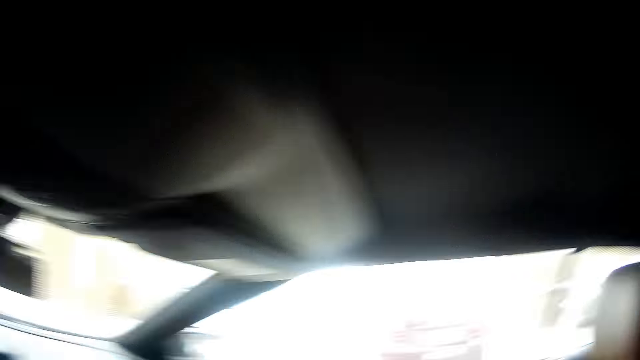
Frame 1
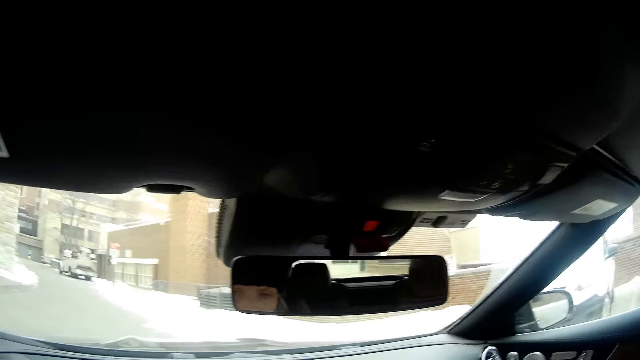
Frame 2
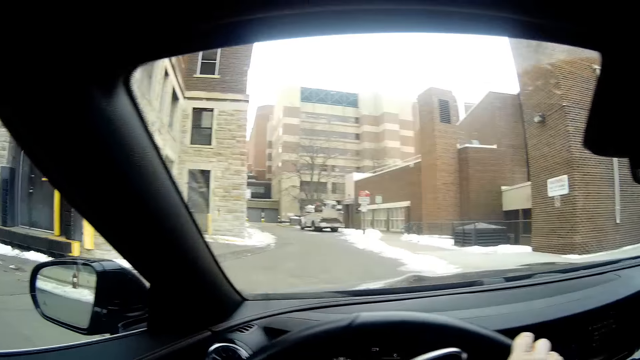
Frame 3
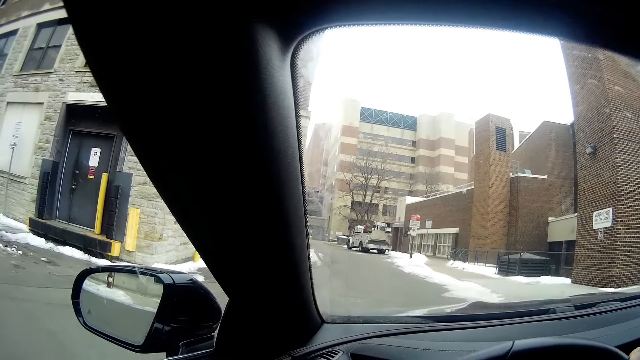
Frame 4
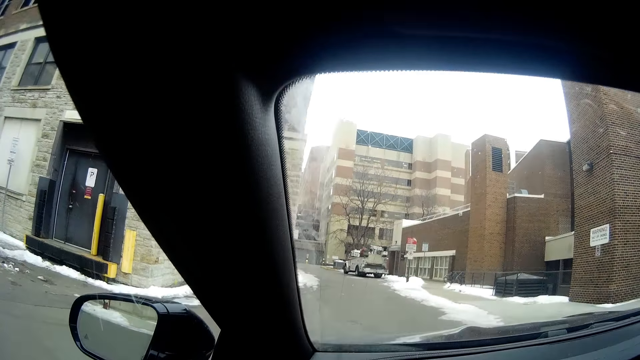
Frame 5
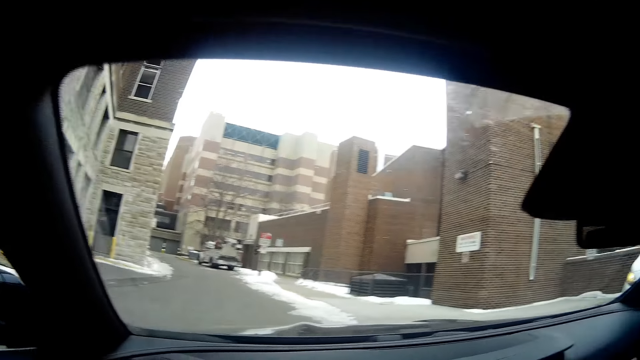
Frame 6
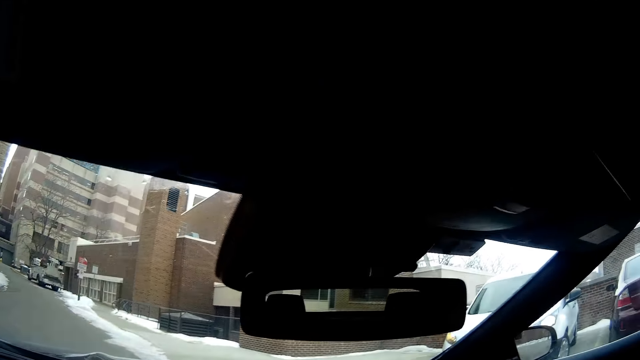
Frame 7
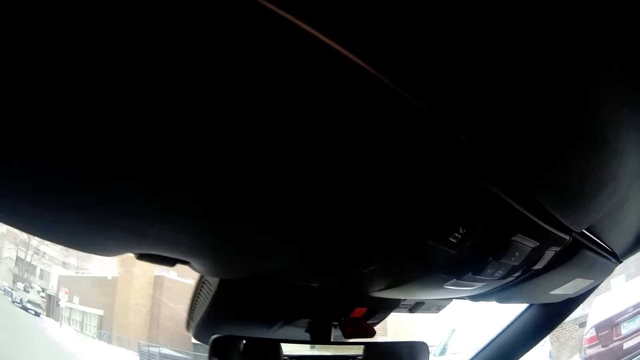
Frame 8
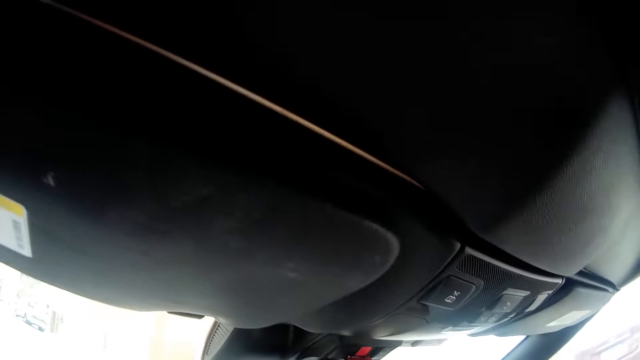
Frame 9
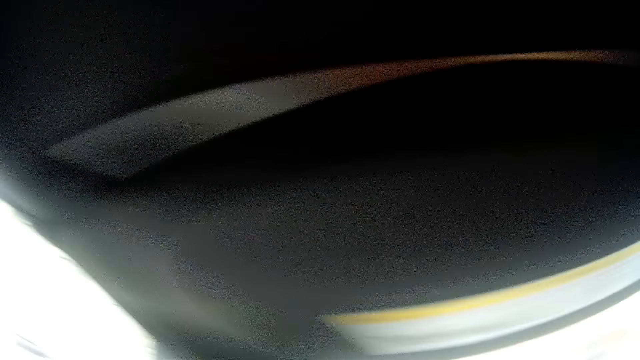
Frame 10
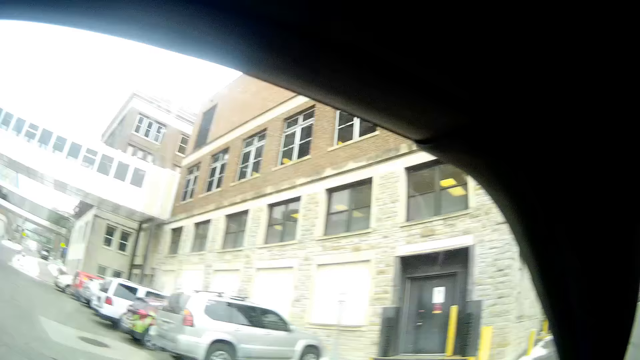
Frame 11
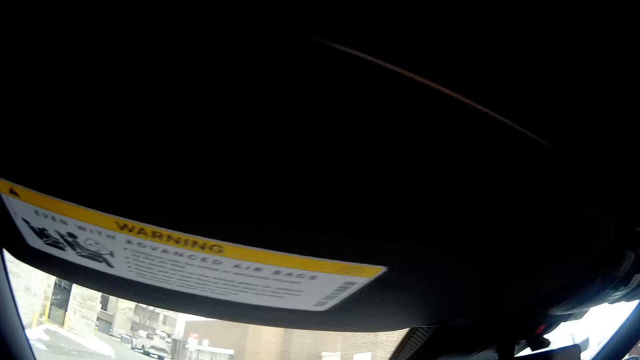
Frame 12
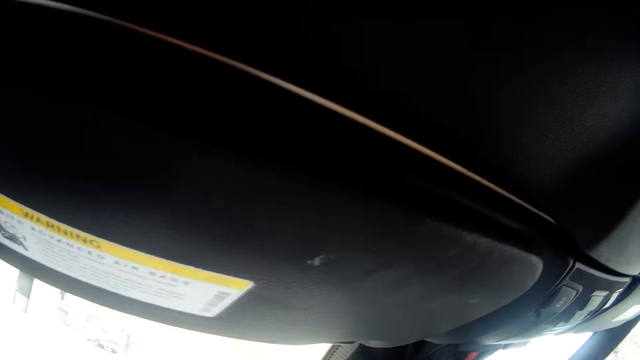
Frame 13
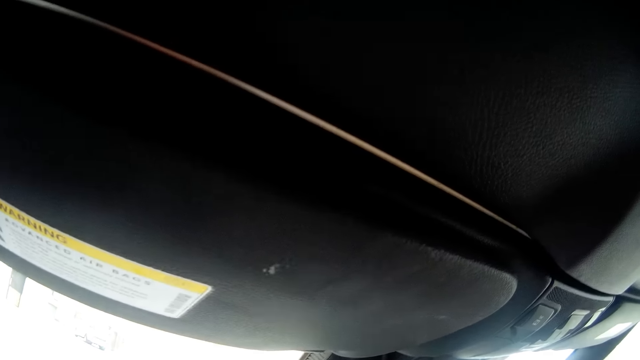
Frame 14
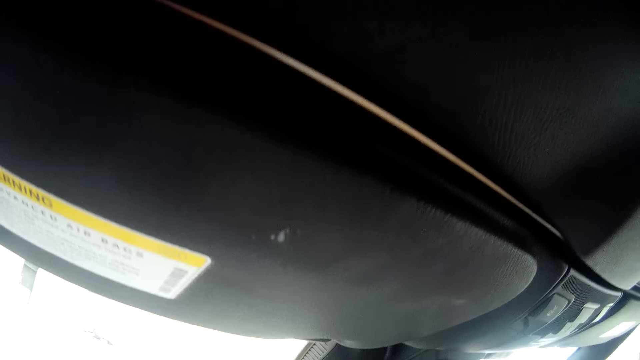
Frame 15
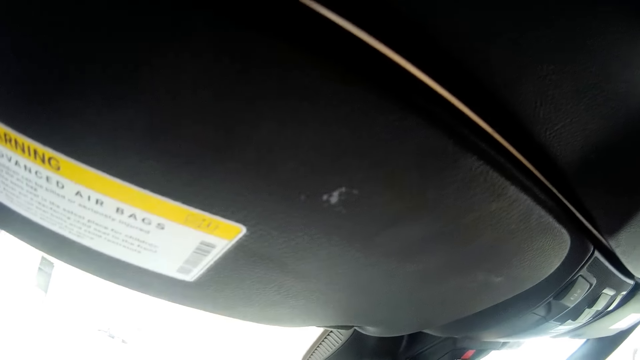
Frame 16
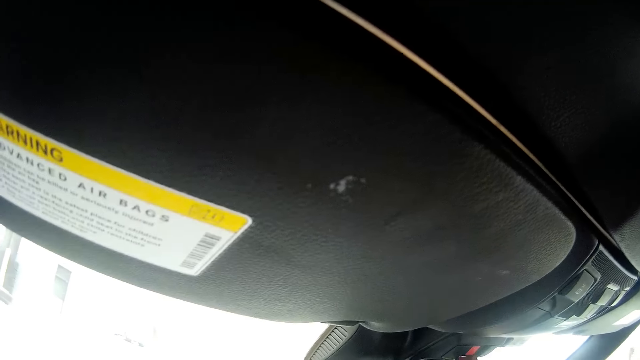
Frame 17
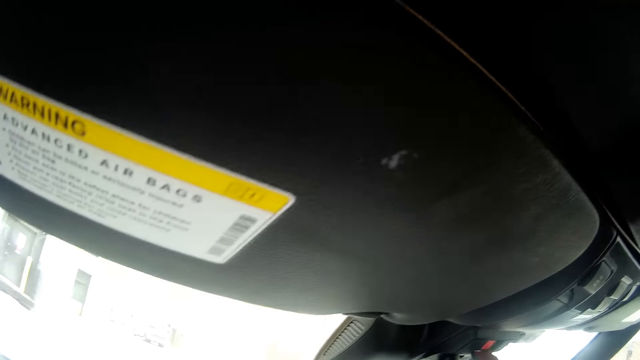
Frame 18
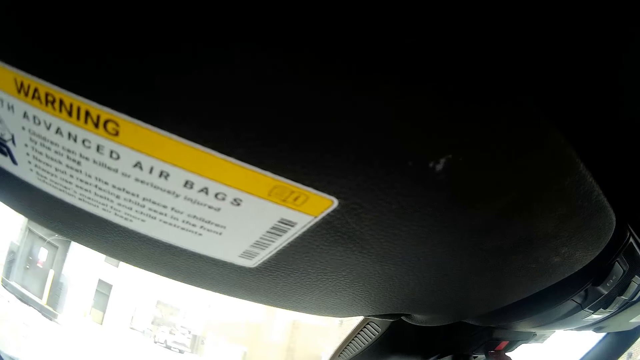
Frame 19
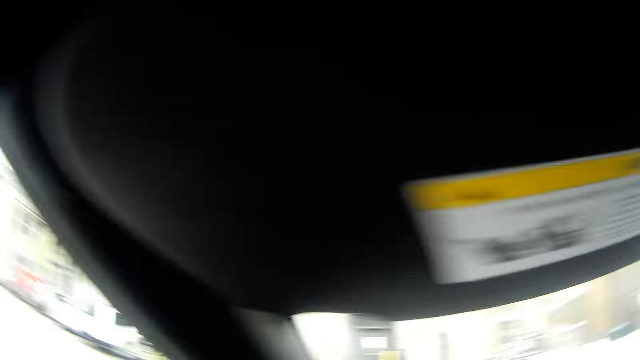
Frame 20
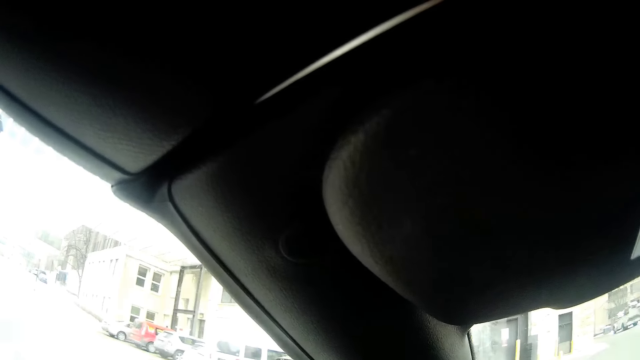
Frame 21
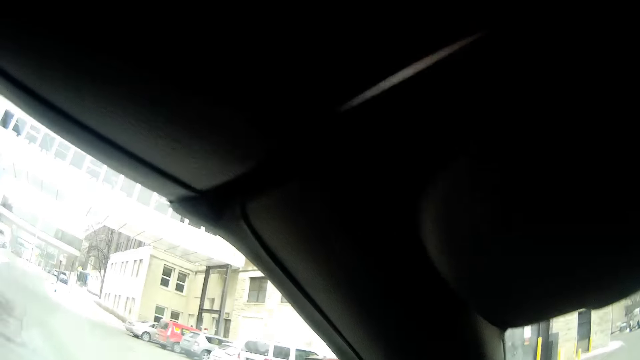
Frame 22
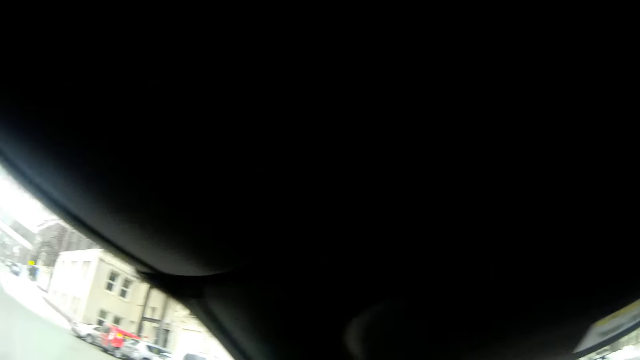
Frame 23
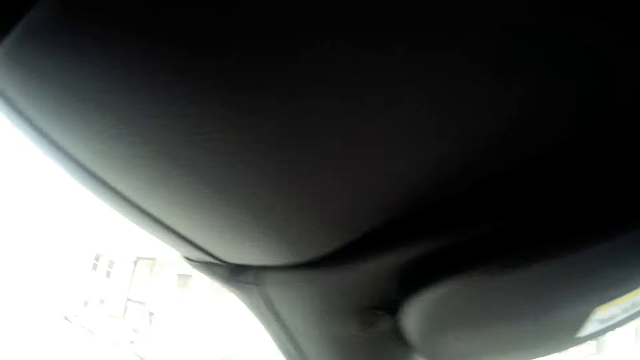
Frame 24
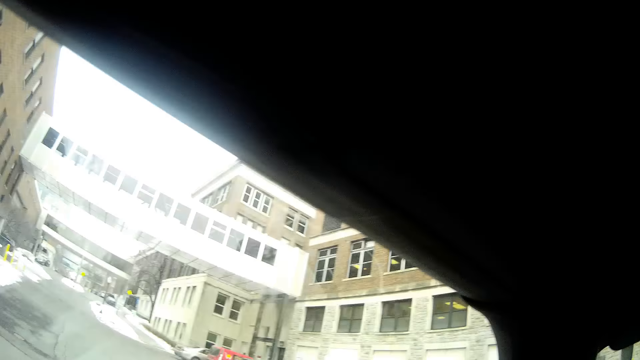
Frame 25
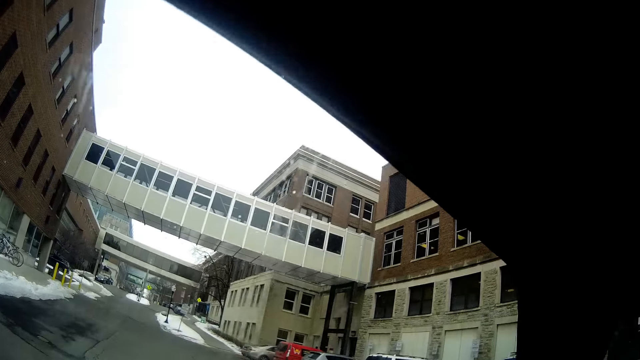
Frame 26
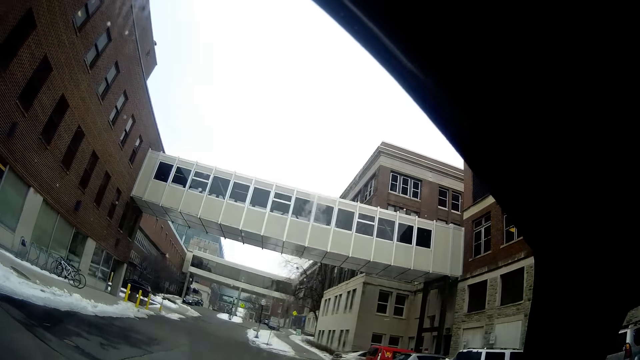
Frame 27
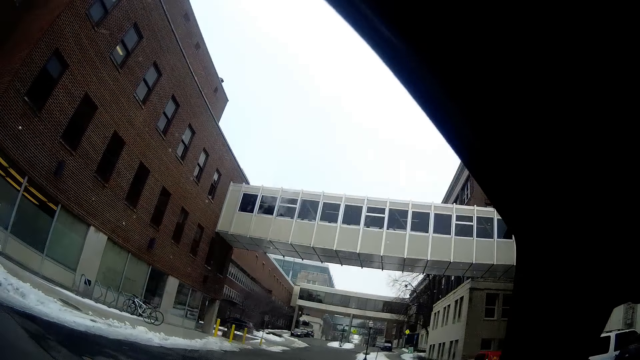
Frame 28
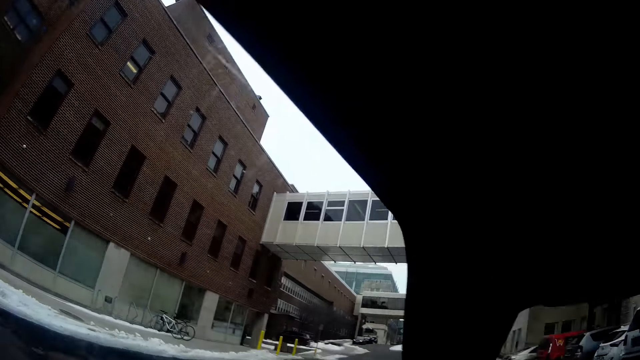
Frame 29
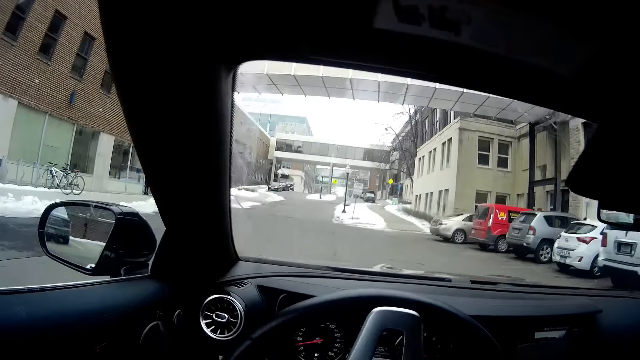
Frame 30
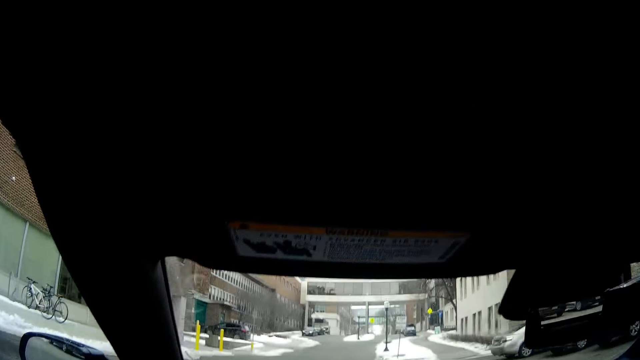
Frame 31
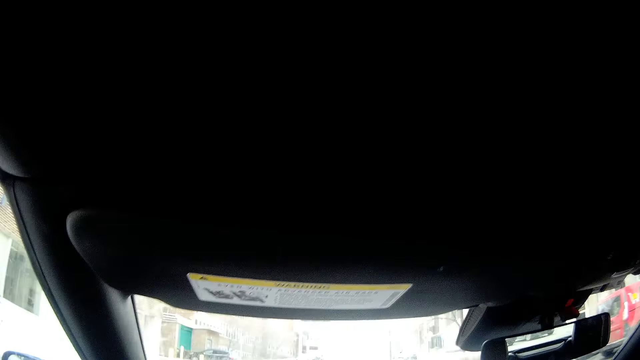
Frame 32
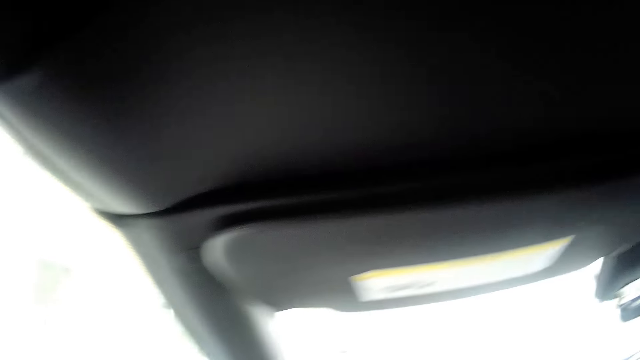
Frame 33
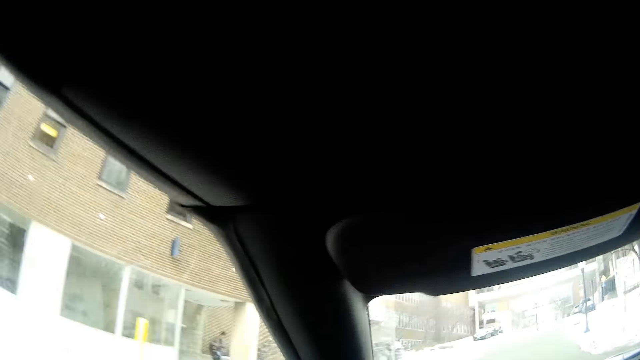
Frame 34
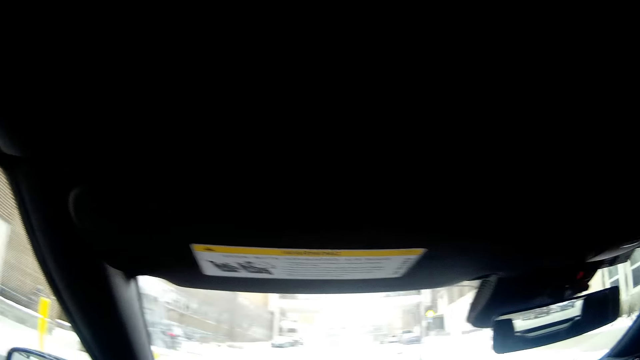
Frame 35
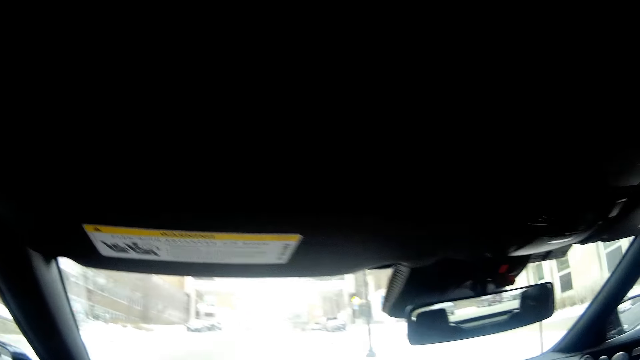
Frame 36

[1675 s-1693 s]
The camera wearer looks around. They drive the car.
